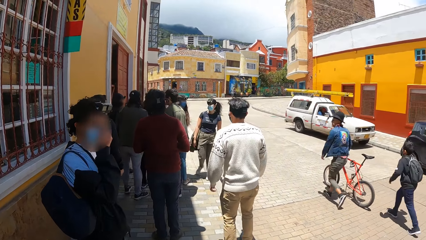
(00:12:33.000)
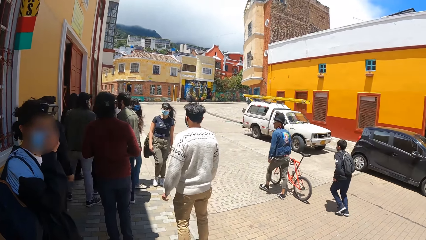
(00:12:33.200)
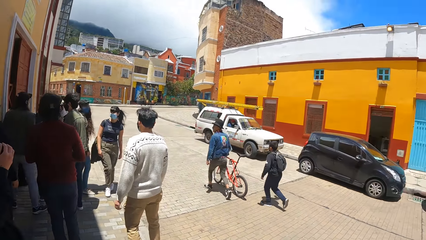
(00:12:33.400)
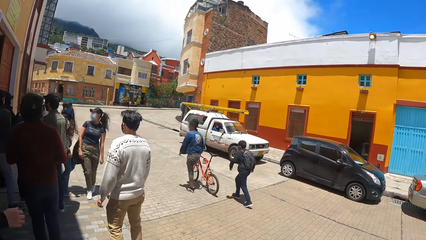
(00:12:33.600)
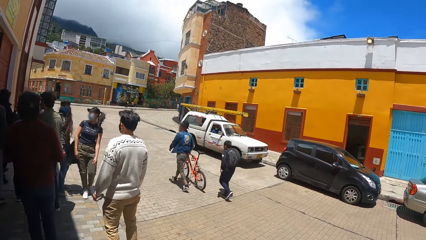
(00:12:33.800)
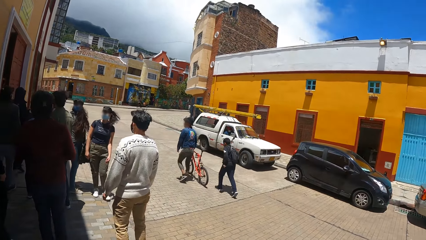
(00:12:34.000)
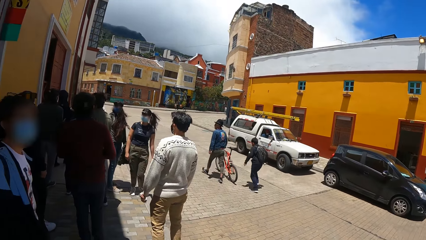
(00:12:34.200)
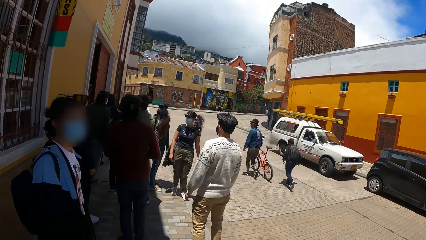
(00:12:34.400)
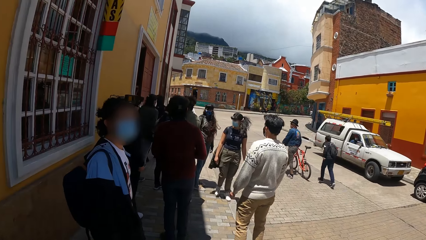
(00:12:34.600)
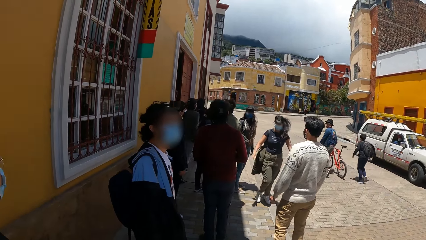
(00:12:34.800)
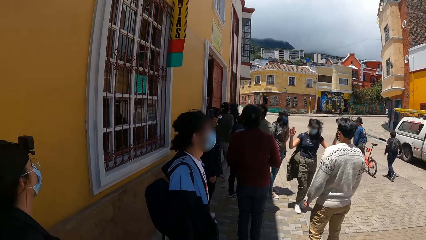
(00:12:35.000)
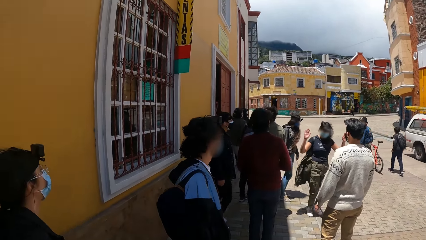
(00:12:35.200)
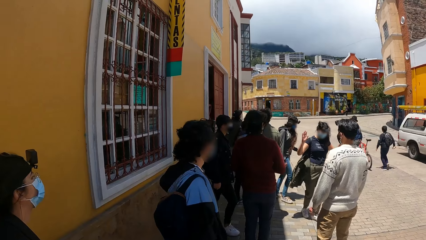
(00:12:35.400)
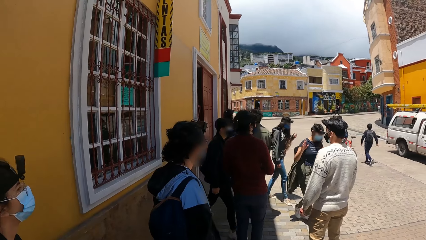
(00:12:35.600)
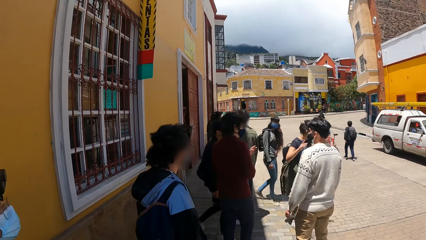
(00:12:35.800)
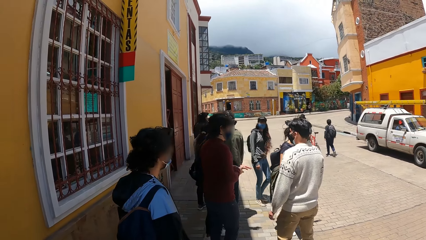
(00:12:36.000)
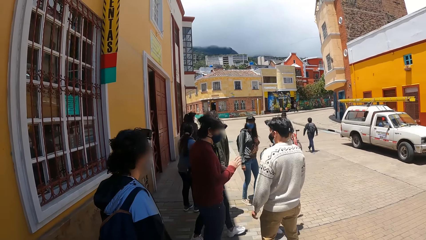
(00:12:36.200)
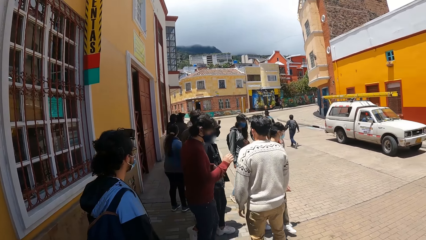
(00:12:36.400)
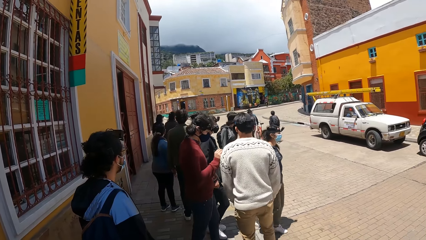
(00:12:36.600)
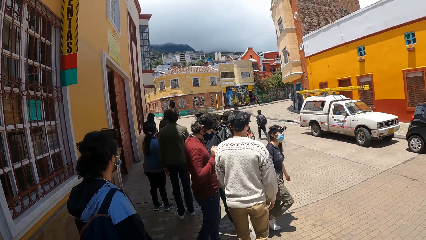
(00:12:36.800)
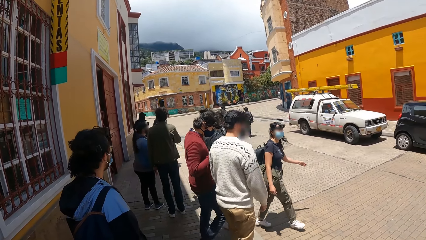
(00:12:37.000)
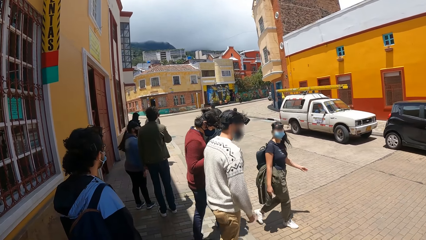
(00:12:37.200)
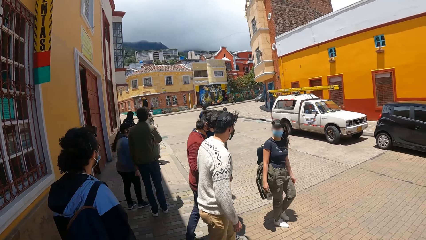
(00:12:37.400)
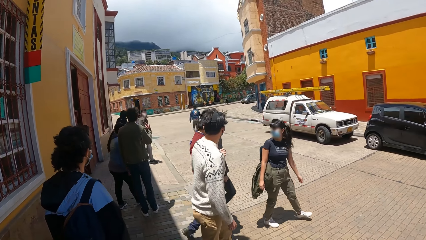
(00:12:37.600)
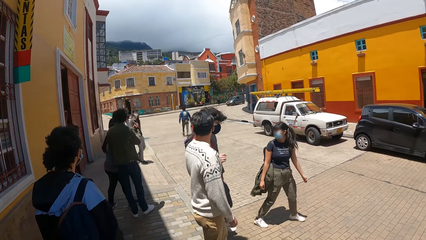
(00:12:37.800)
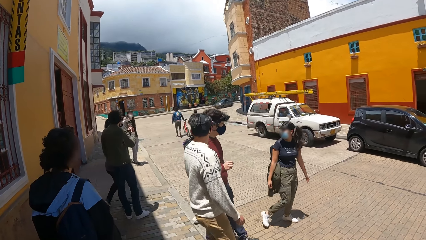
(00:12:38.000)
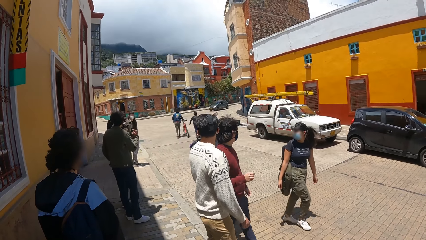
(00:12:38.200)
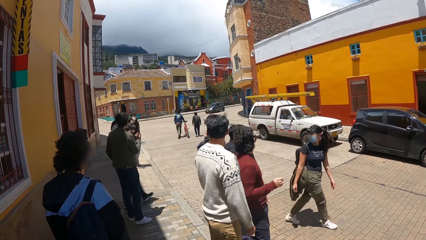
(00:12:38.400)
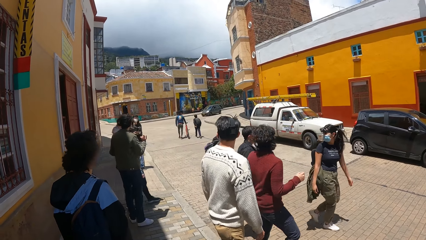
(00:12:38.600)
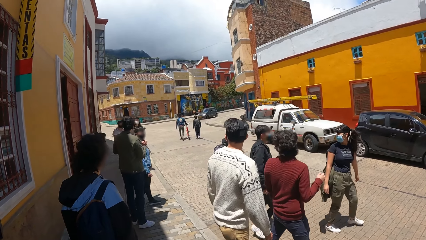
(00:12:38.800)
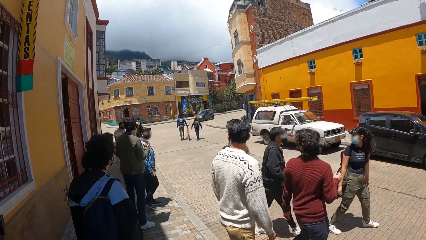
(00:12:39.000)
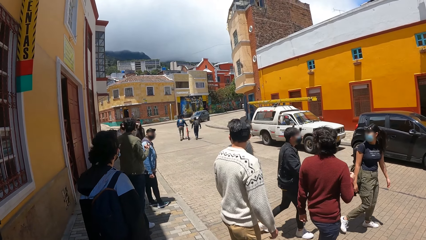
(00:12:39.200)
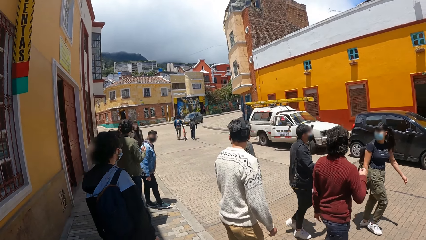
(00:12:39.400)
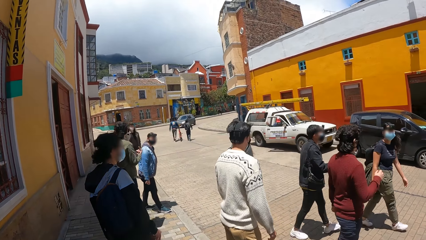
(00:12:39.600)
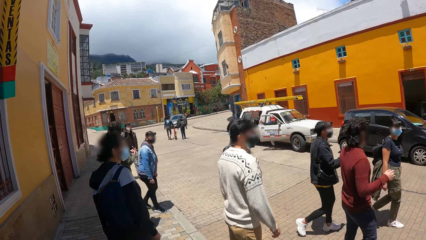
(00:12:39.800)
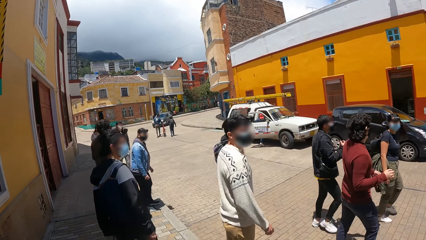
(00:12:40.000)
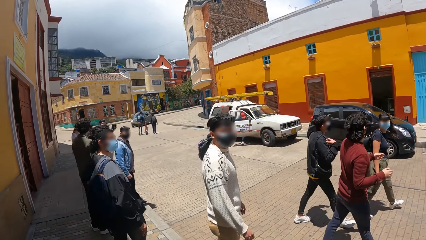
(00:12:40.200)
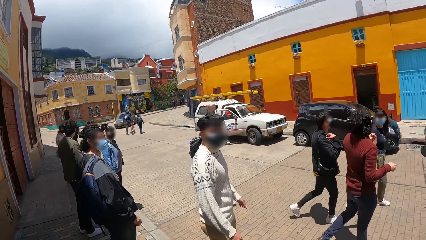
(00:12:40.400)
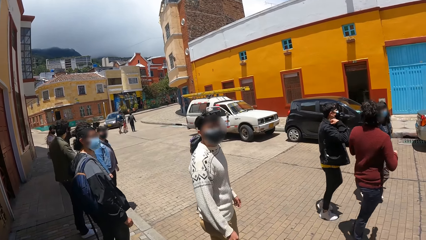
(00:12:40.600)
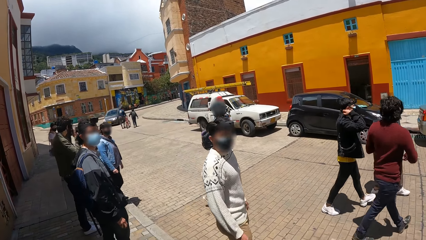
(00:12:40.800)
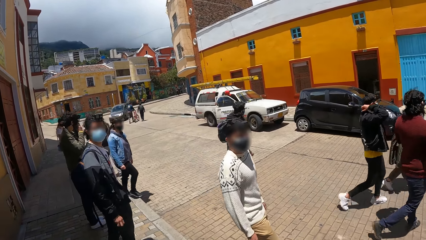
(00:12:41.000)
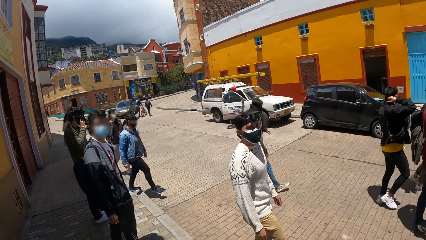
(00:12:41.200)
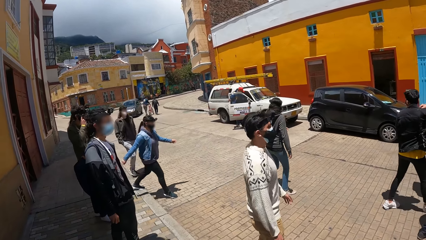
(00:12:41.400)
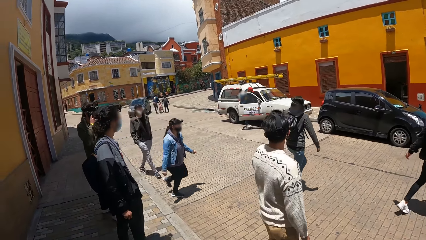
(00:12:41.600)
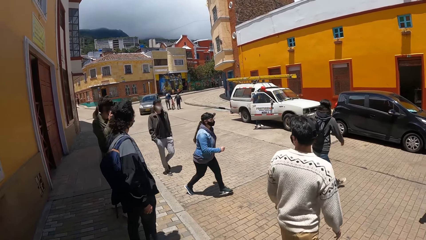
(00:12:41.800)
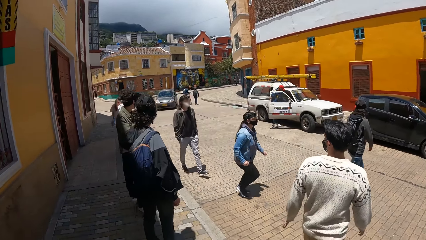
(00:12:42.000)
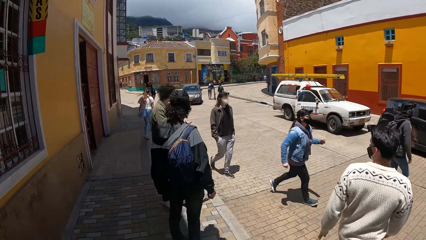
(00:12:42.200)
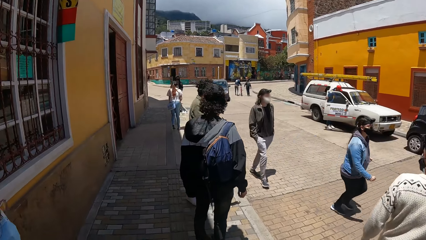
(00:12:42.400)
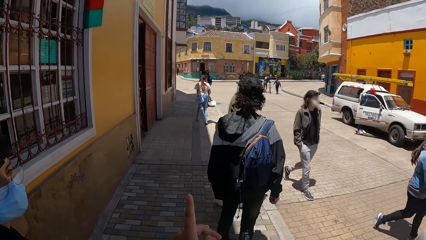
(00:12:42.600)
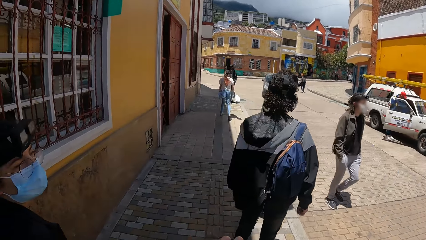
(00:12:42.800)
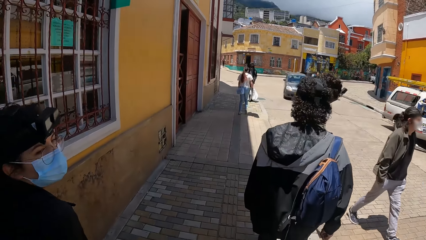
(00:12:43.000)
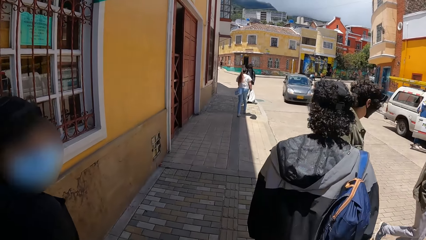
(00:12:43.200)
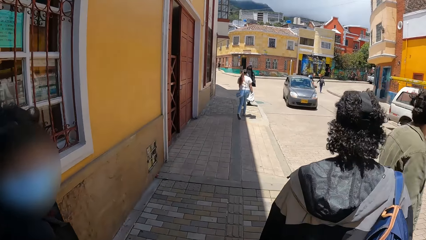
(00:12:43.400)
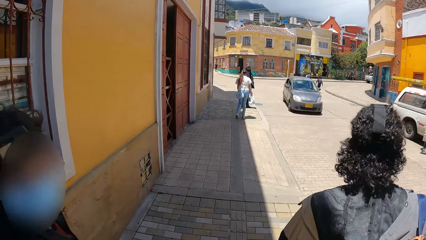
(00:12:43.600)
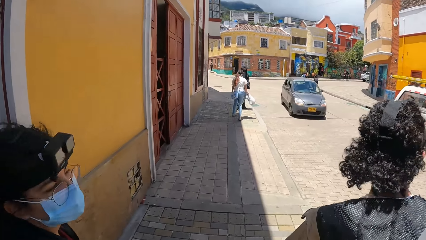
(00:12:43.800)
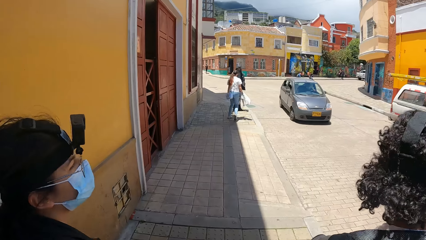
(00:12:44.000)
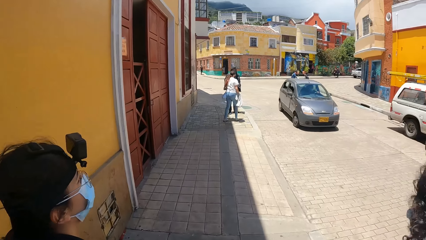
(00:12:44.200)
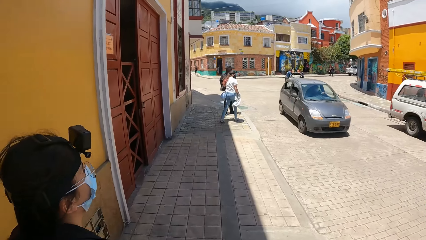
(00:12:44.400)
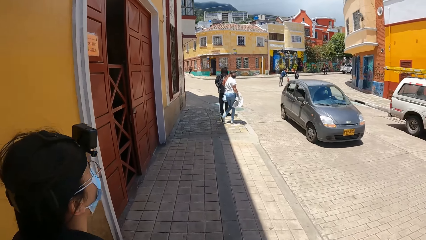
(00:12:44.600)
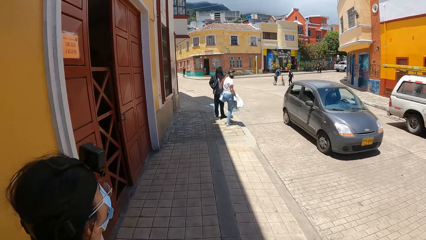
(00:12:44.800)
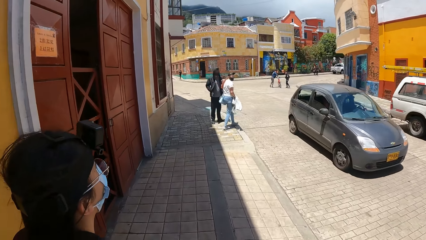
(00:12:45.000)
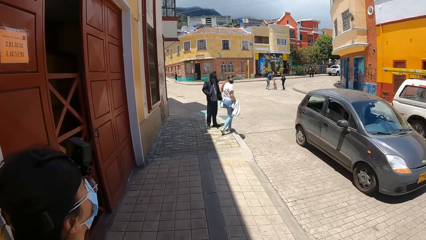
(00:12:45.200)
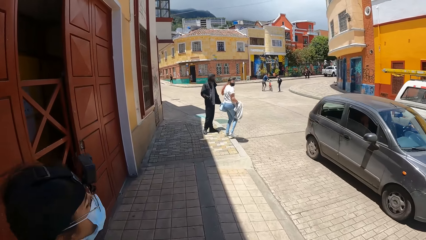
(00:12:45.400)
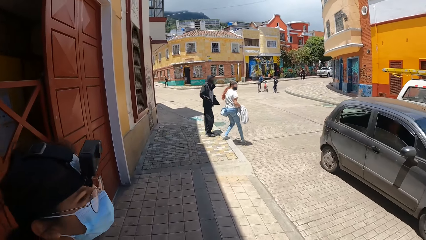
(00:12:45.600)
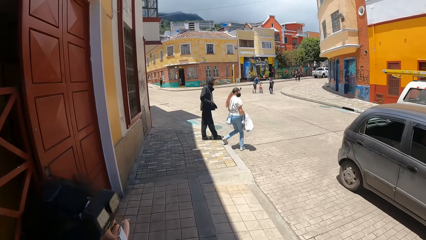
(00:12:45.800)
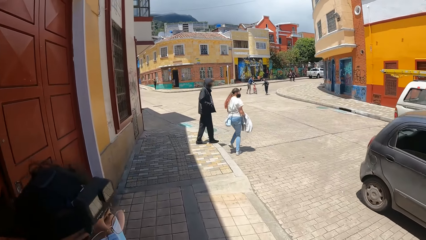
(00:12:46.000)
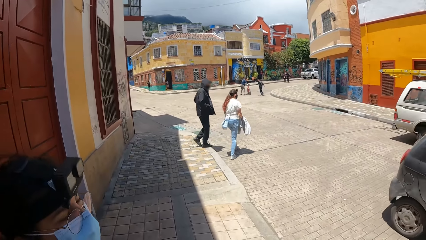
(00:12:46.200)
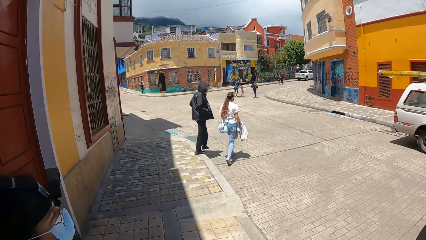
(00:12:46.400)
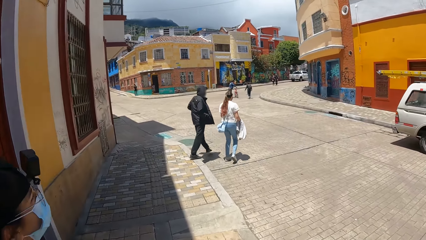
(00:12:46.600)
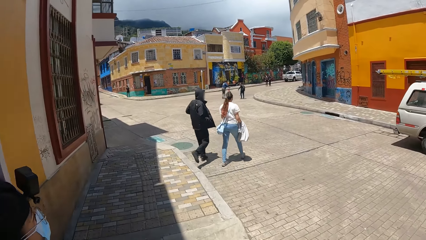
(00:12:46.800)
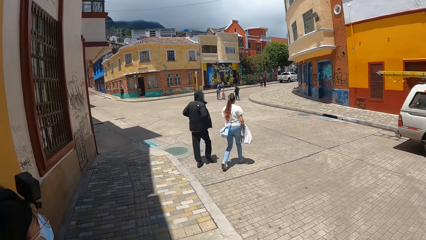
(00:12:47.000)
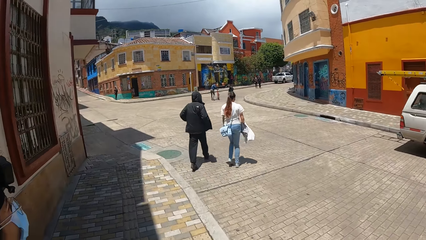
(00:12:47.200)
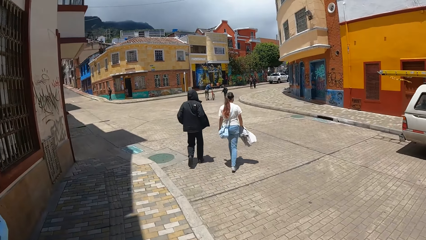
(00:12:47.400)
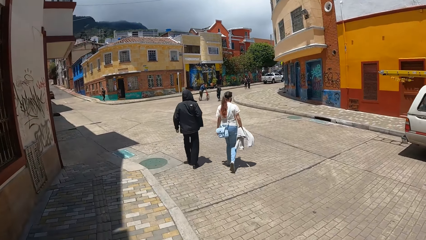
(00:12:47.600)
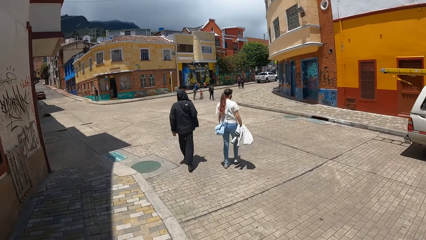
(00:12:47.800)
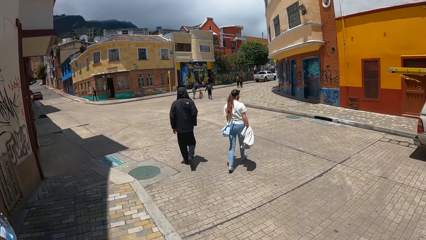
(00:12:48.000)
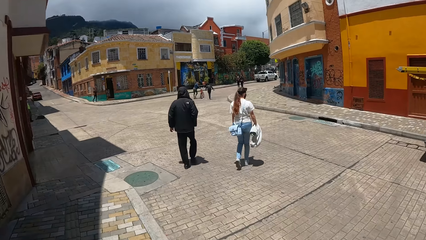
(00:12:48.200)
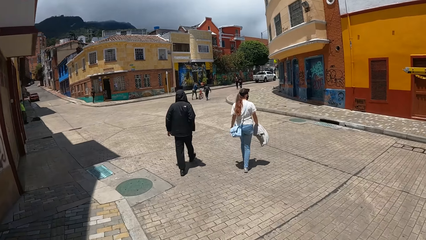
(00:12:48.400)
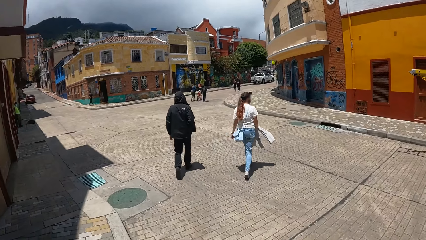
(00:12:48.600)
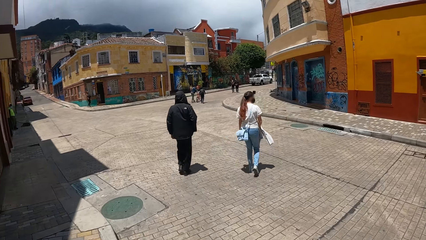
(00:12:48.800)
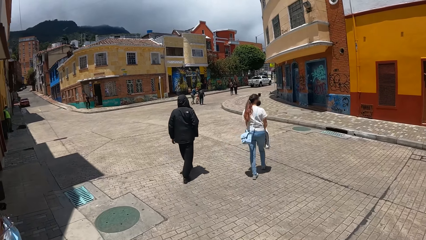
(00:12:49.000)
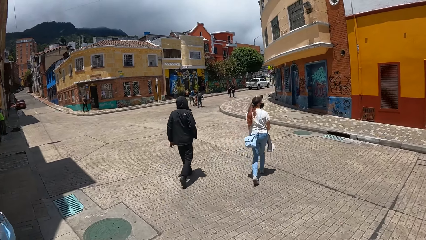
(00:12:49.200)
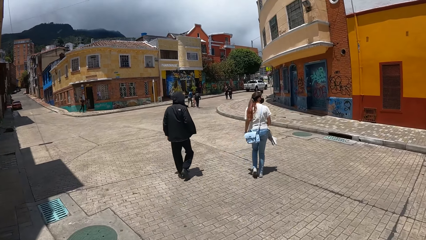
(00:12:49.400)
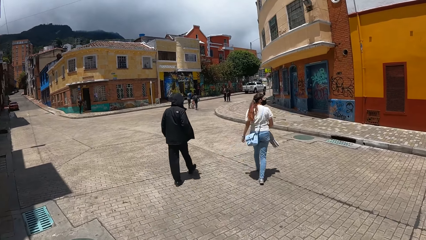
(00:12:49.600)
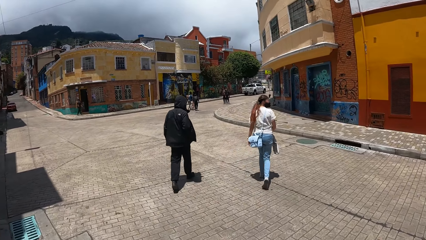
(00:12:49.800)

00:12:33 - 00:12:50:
The camera wearer looks around. A woman walks on the sidewalk. The camera wearer walks on the sidewalk.
